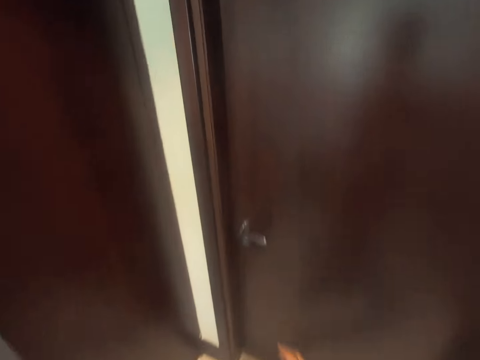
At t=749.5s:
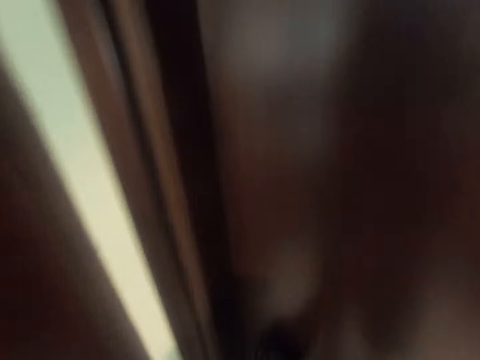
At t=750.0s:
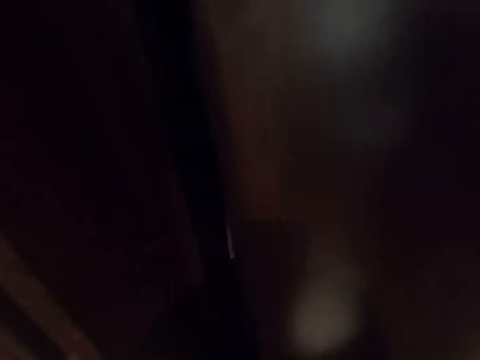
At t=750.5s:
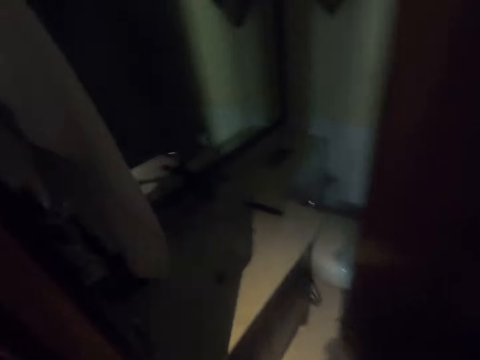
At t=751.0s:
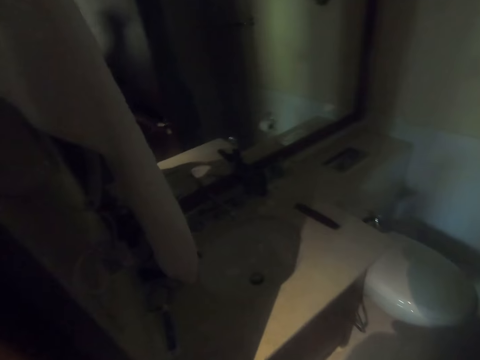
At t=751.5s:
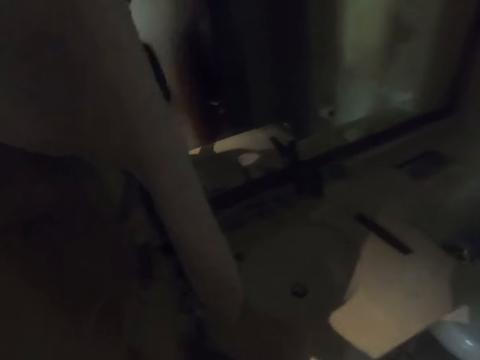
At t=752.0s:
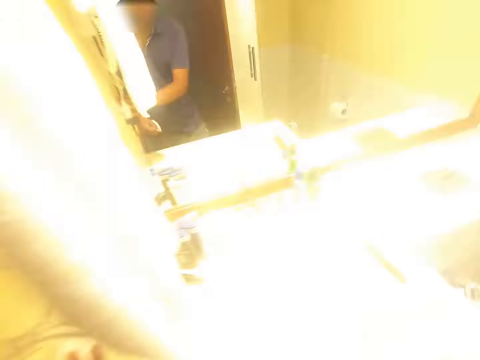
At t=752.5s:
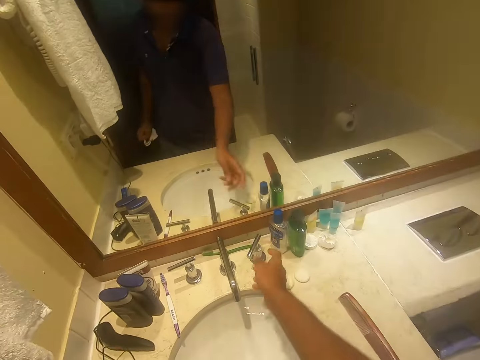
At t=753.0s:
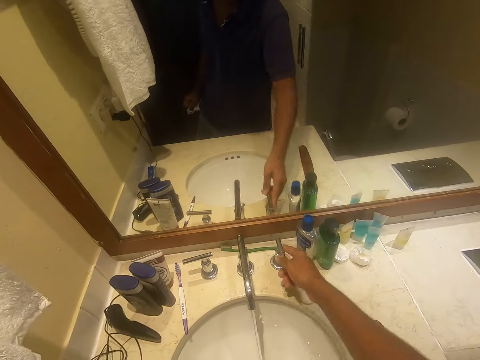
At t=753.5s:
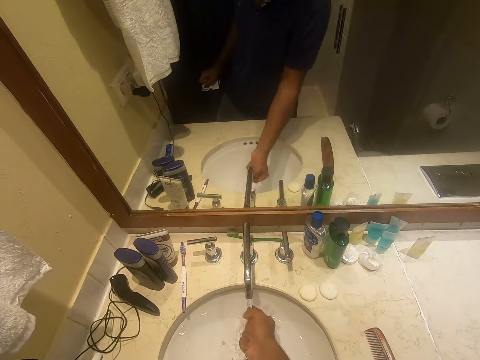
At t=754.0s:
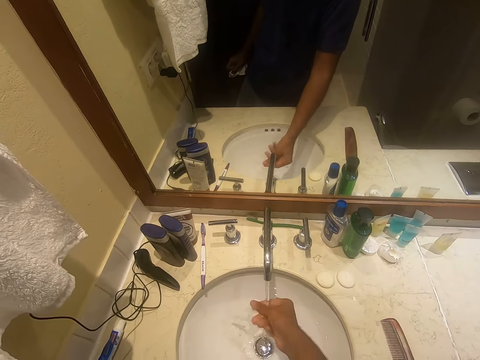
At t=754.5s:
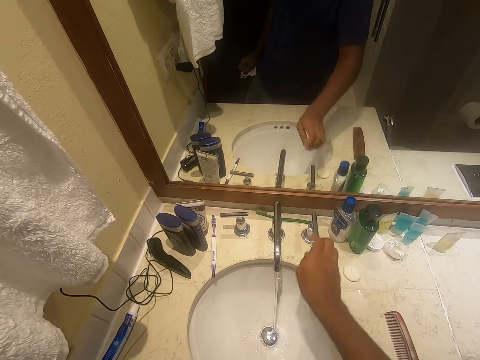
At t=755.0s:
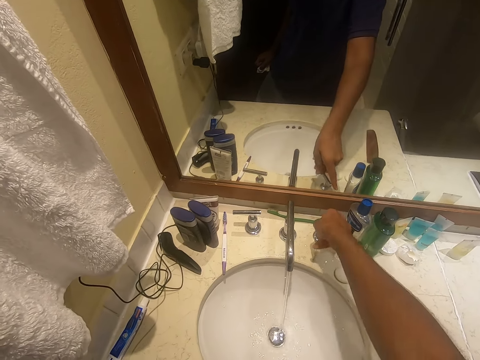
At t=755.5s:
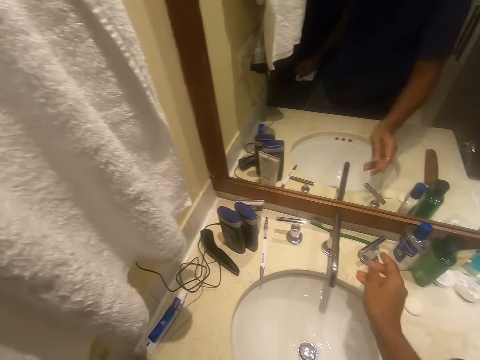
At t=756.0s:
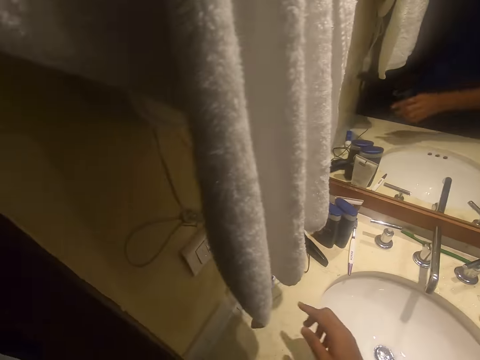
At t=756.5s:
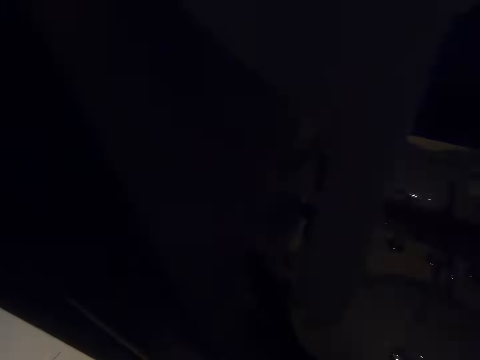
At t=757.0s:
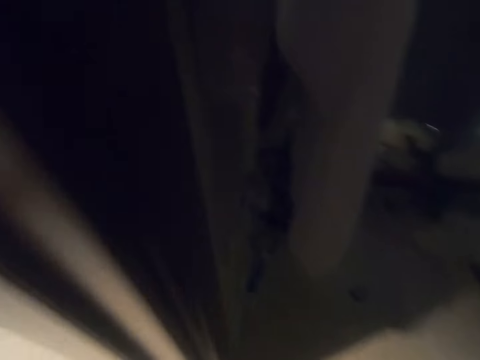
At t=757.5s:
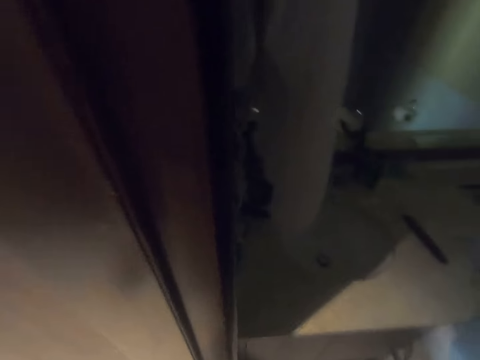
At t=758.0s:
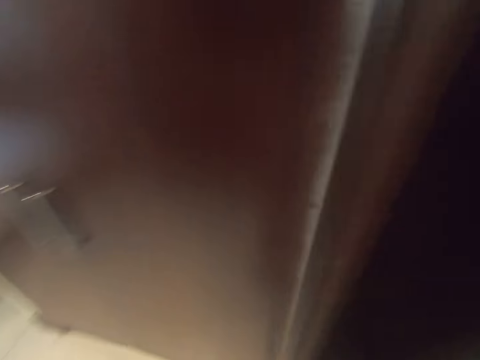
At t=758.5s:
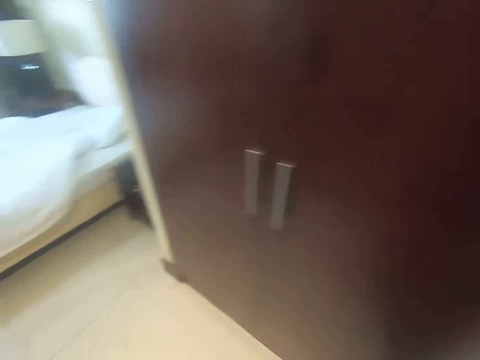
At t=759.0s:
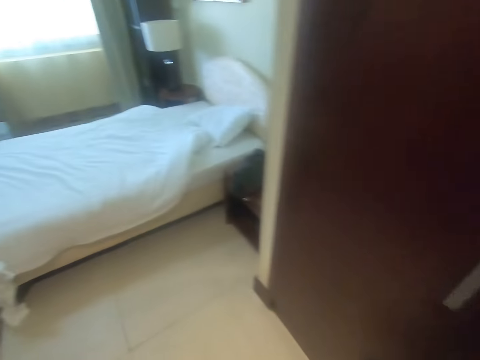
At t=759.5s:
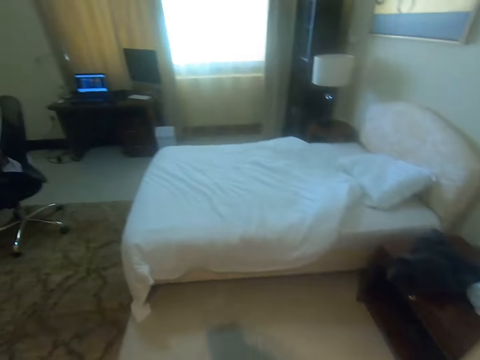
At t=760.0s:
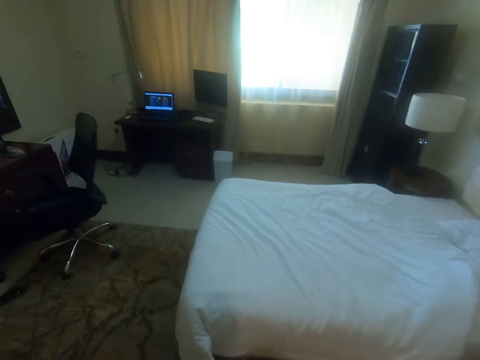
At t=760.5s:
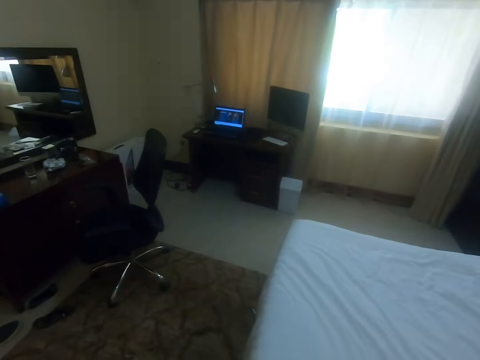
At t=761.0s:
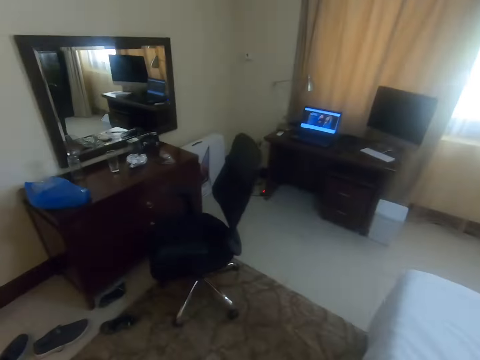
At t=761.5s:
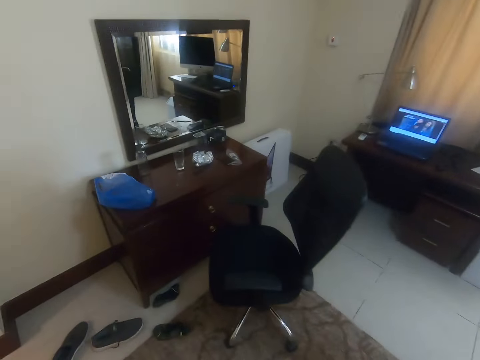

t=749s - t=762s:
The camera wearer opens the door. He walks inside the bathroom. He switches on the toilet lights. He opens the water tap. He rinses his hand. He closes the water tap. He switches off the lights. He walks back to the room.

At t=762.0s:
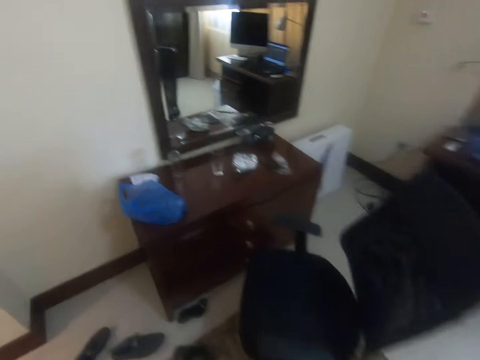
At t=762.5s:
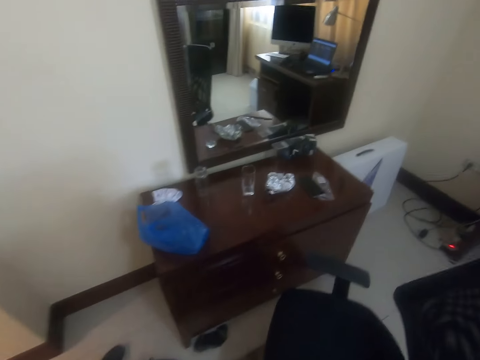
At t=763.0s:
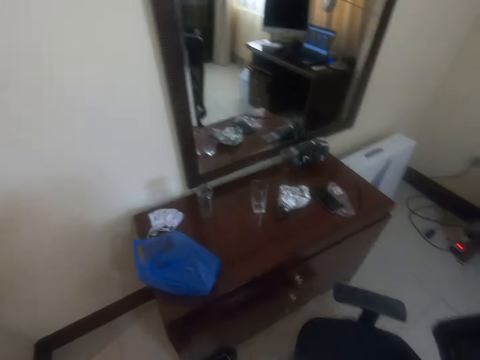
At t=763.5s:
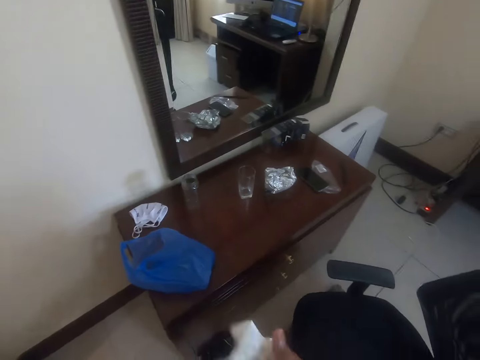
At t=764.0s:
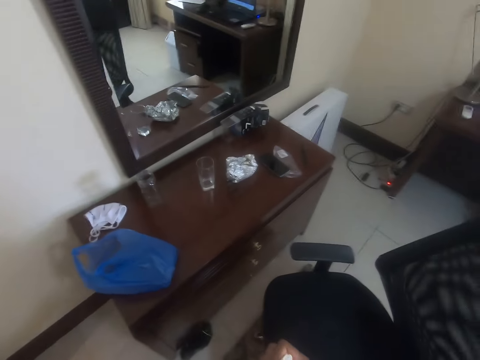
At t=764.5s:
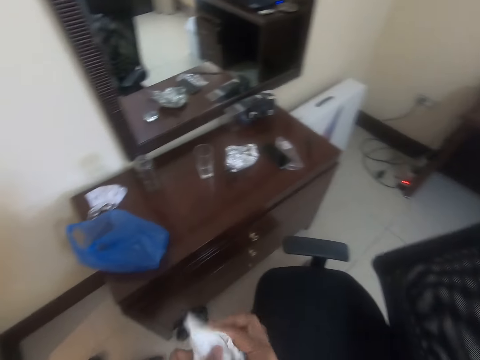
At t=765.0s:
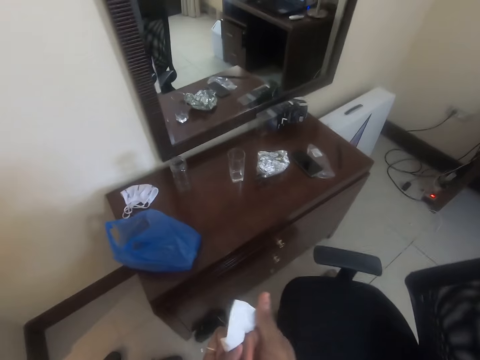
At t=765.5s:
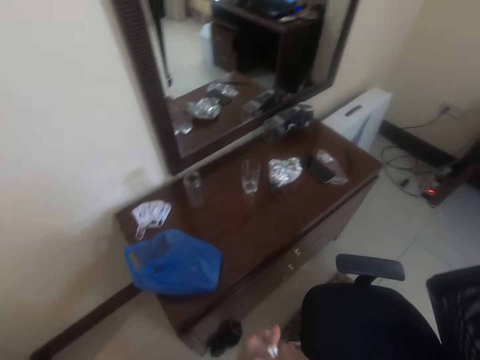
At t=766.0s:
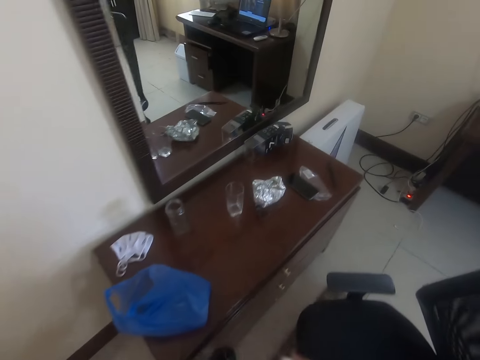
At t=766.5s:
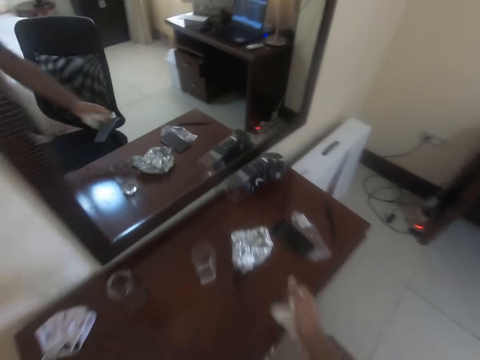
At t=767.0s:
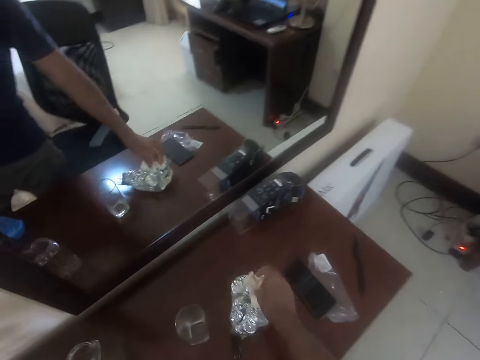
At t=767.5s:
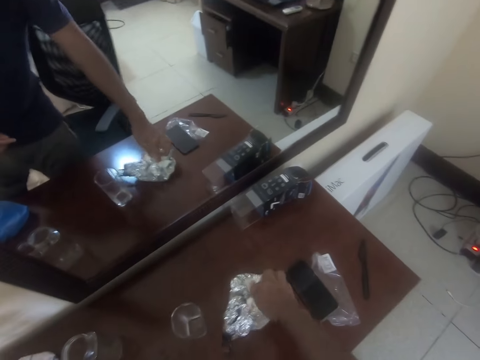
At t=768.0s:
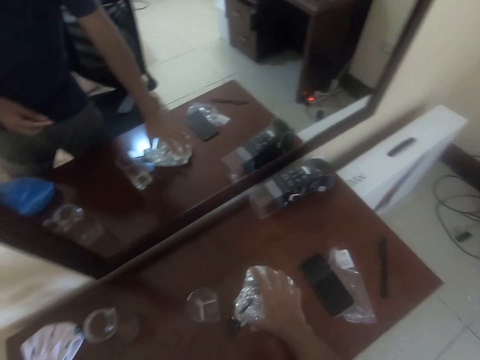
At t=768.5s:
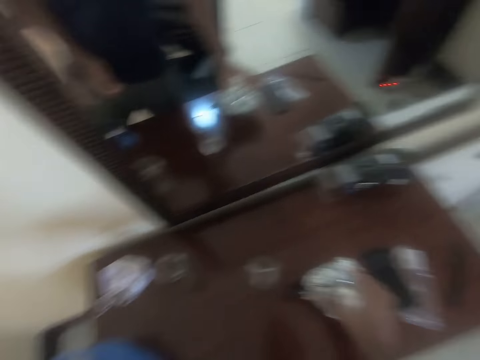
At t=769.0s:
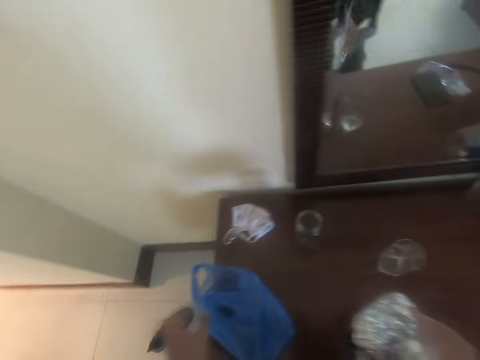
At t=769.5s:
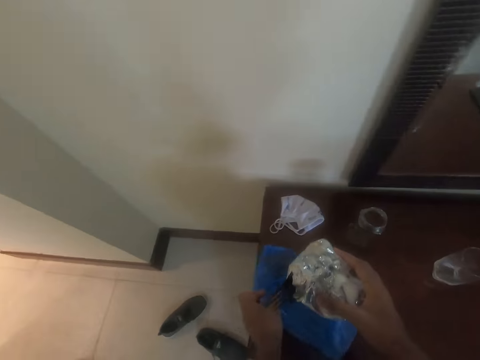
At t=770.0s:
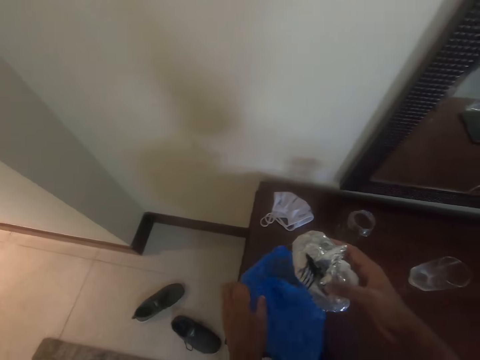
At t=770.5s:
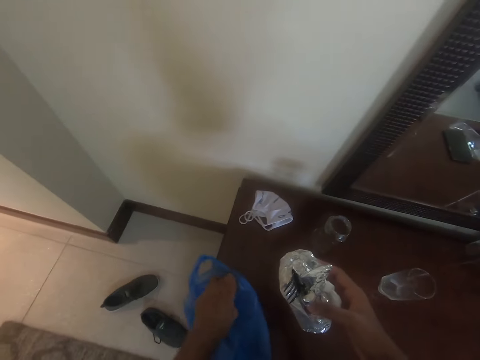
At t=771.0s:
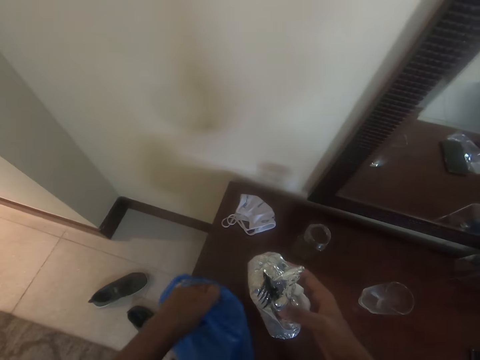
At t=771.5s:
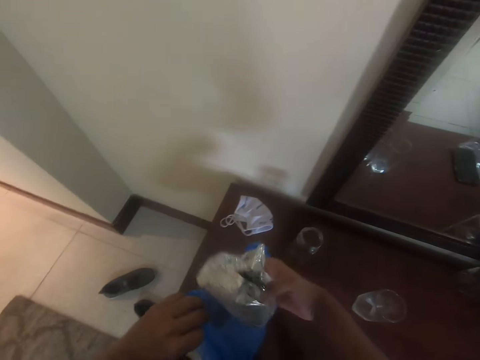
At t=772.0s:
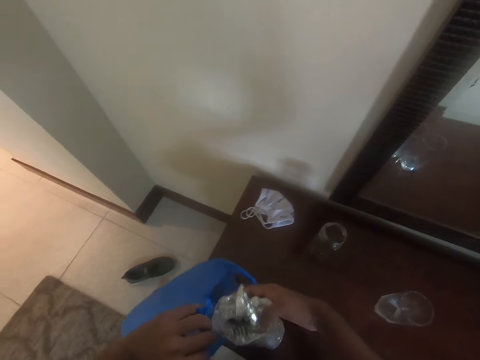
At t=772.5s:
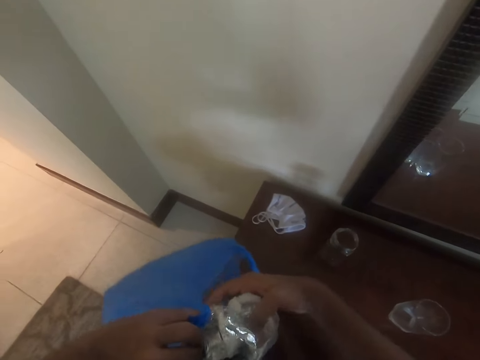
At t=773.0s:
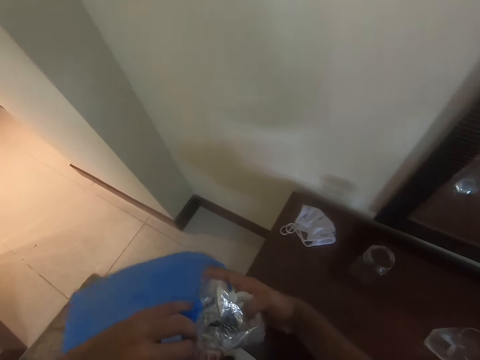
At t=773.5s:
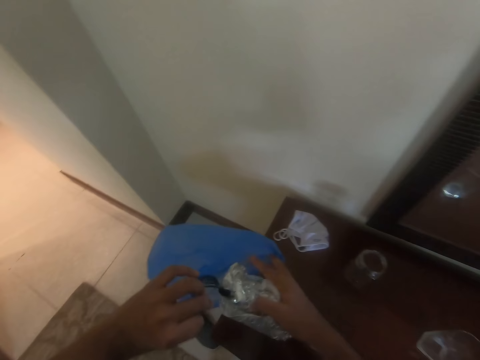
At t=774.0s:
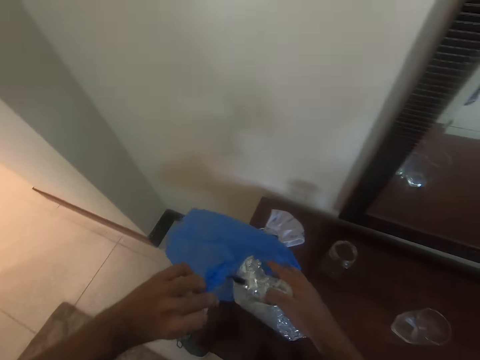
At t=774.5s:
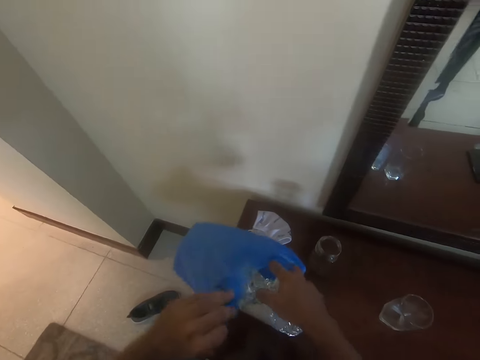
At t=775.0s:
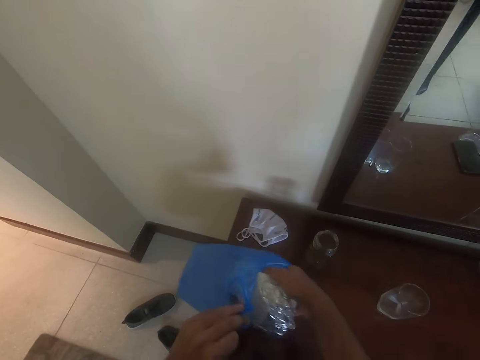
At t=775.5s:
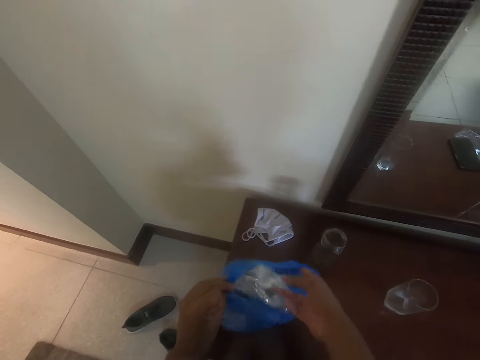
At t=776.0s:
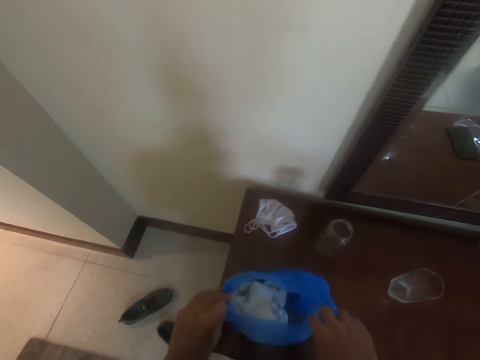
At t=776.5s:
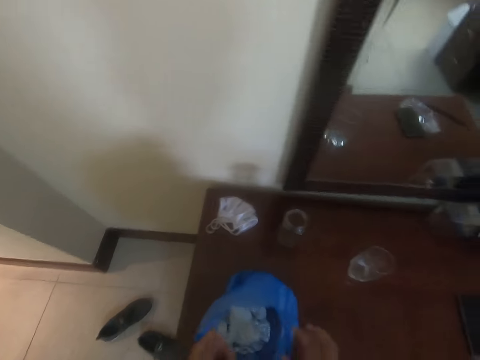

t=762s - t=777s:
The camera wearer wipes his hands with the serviette. He places the serviette on the foil. He picks up the foil. He picks up the paper bag. He places the foil in the paper bag.
